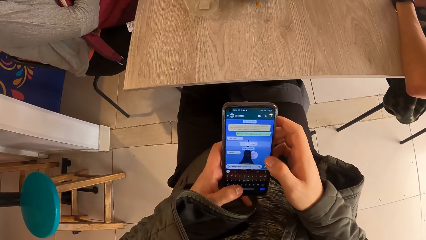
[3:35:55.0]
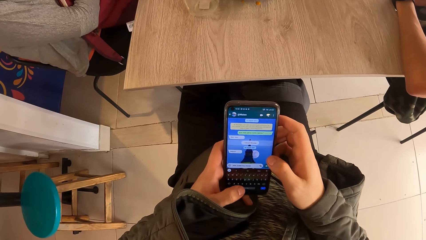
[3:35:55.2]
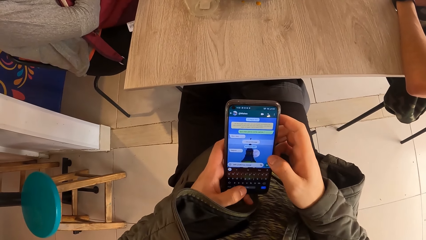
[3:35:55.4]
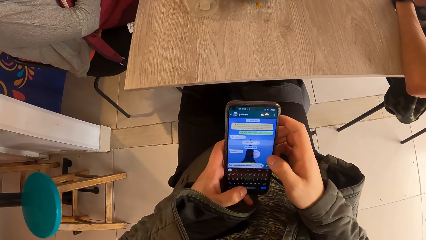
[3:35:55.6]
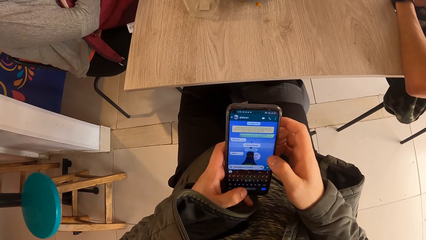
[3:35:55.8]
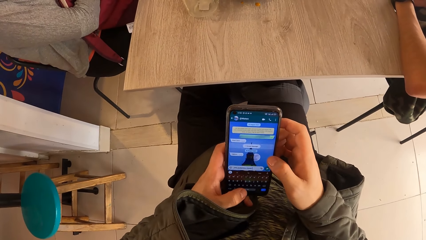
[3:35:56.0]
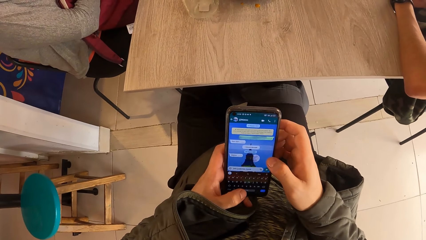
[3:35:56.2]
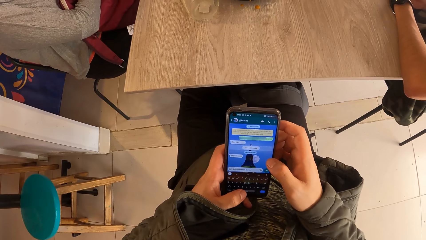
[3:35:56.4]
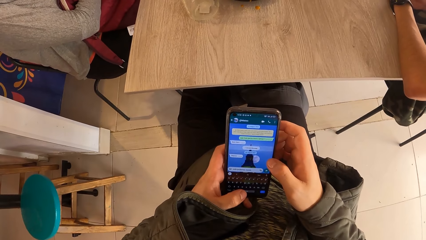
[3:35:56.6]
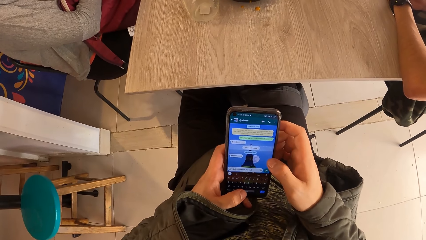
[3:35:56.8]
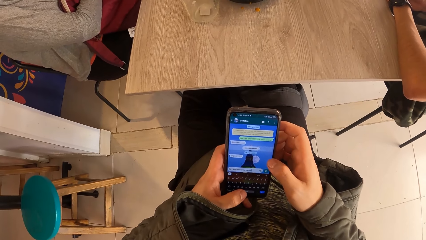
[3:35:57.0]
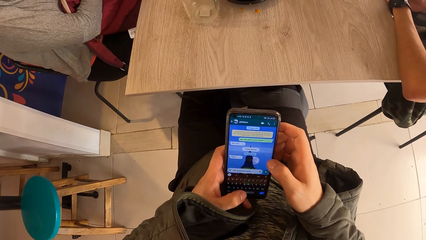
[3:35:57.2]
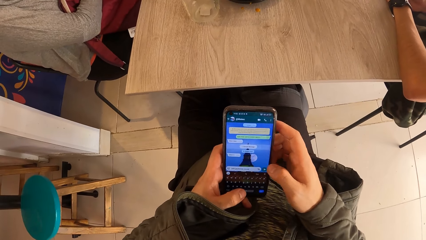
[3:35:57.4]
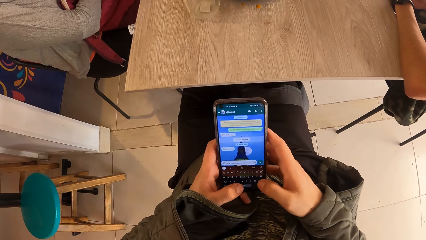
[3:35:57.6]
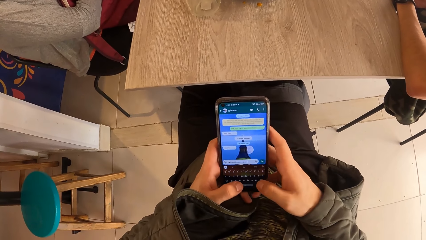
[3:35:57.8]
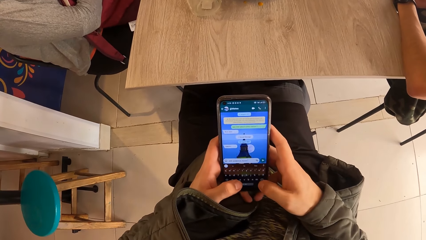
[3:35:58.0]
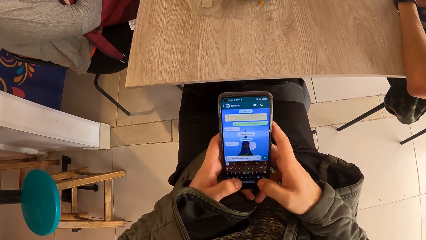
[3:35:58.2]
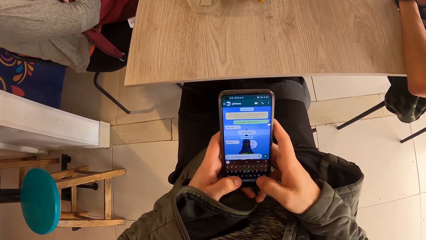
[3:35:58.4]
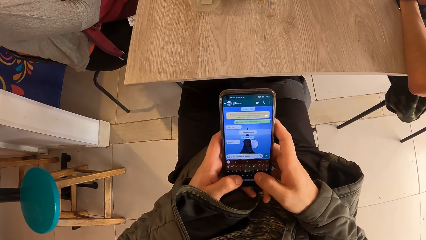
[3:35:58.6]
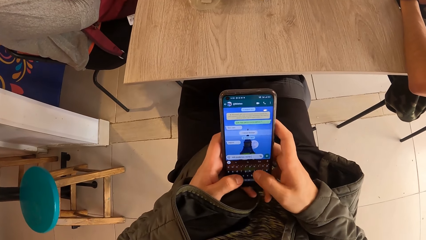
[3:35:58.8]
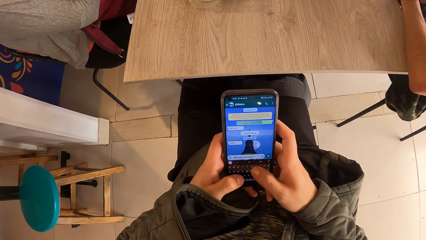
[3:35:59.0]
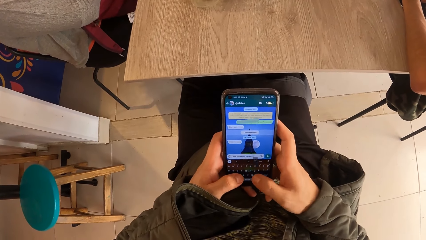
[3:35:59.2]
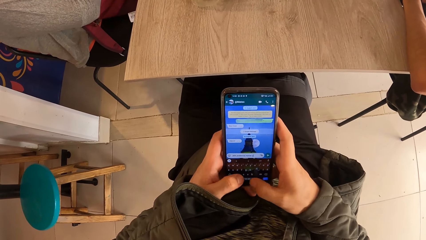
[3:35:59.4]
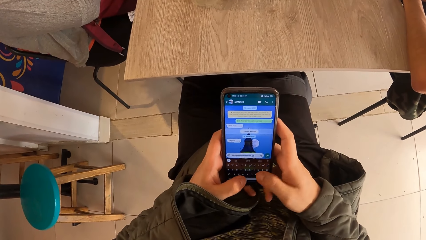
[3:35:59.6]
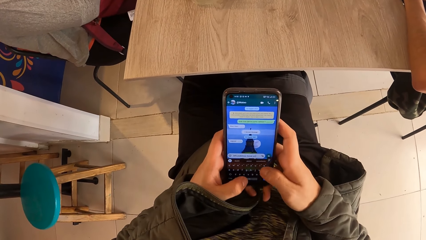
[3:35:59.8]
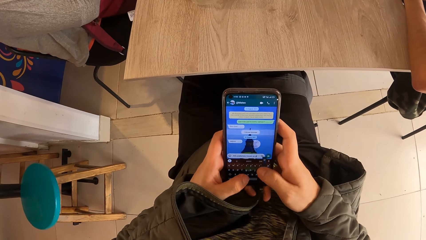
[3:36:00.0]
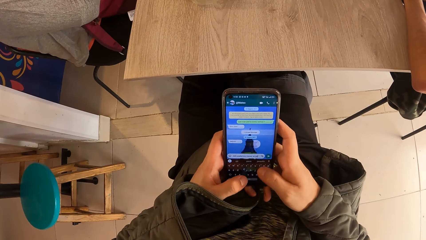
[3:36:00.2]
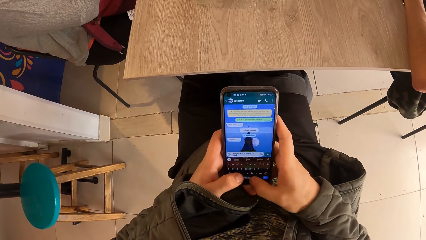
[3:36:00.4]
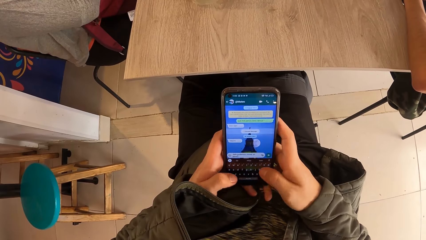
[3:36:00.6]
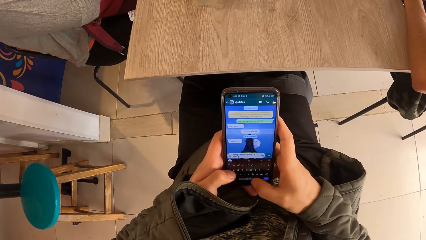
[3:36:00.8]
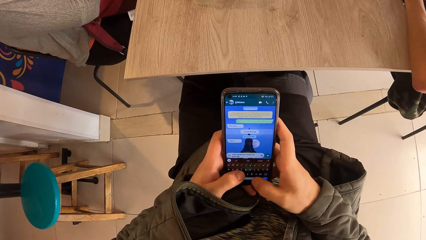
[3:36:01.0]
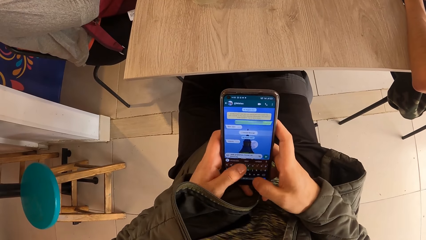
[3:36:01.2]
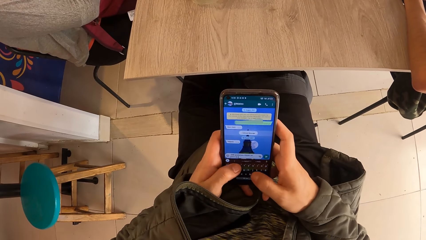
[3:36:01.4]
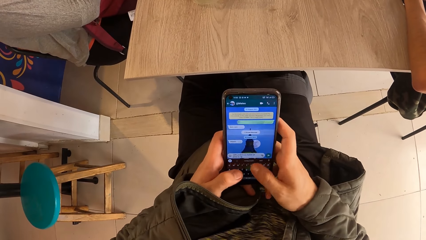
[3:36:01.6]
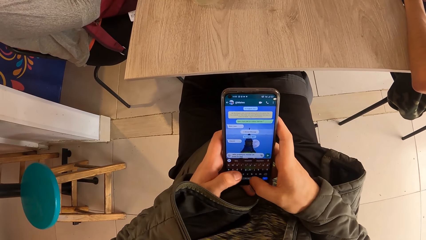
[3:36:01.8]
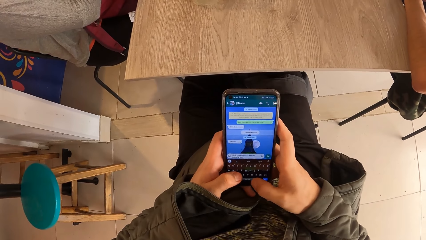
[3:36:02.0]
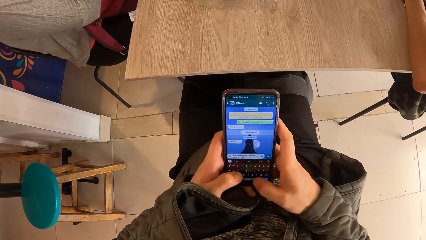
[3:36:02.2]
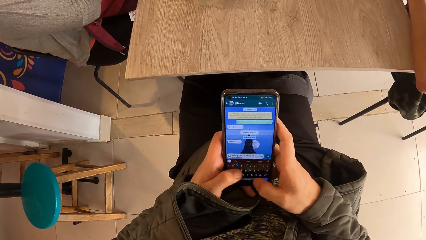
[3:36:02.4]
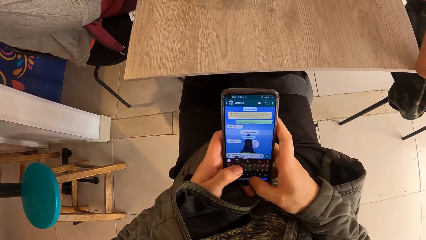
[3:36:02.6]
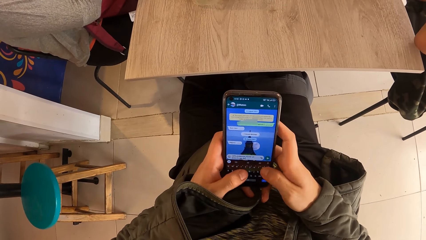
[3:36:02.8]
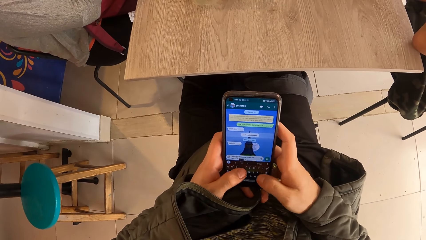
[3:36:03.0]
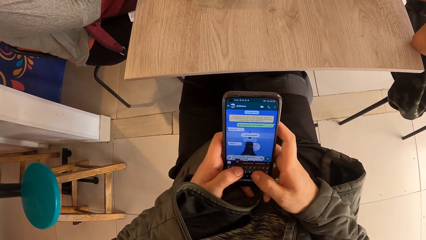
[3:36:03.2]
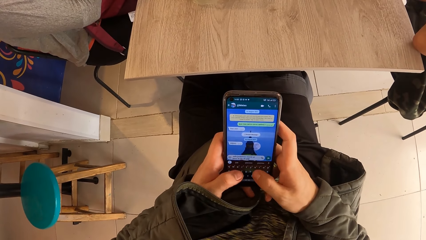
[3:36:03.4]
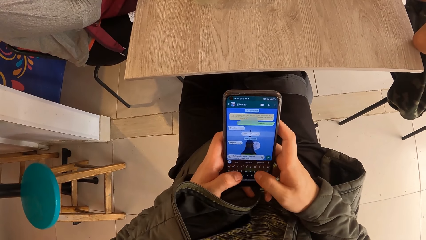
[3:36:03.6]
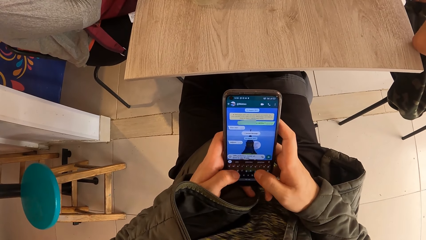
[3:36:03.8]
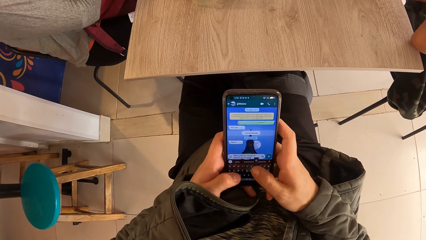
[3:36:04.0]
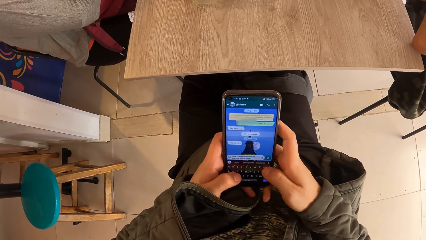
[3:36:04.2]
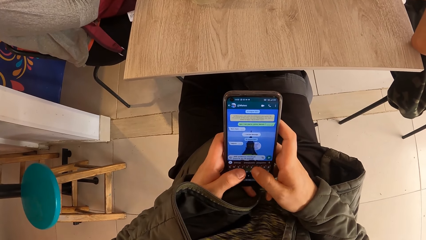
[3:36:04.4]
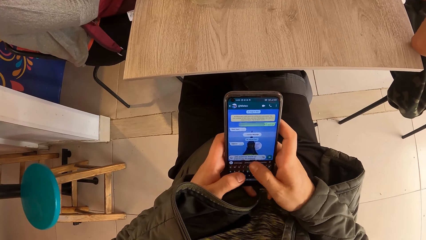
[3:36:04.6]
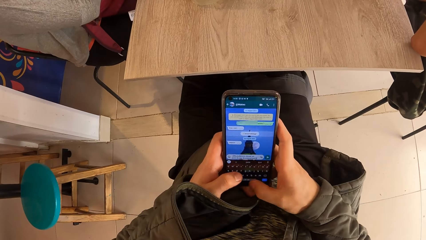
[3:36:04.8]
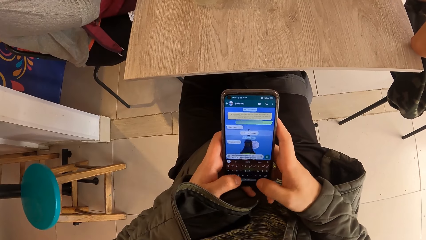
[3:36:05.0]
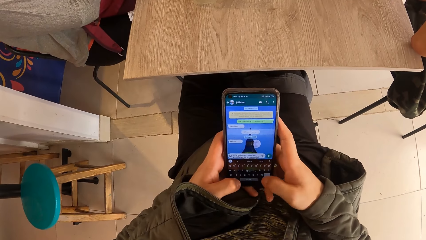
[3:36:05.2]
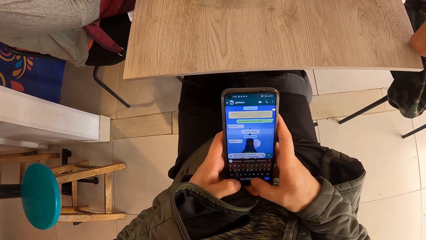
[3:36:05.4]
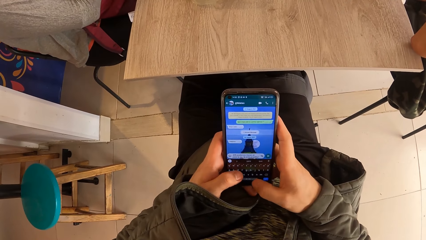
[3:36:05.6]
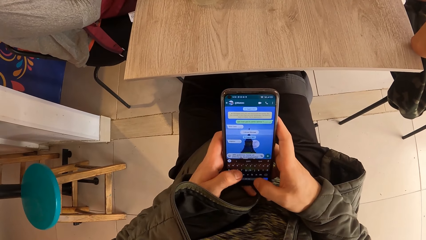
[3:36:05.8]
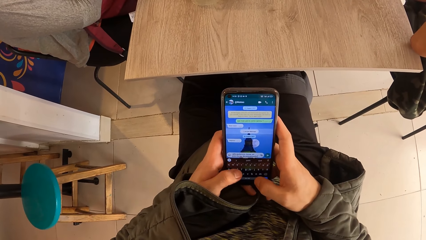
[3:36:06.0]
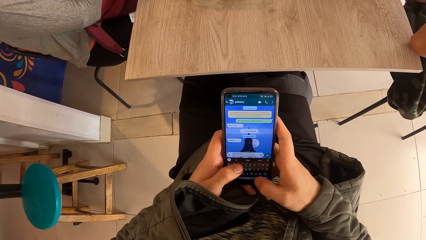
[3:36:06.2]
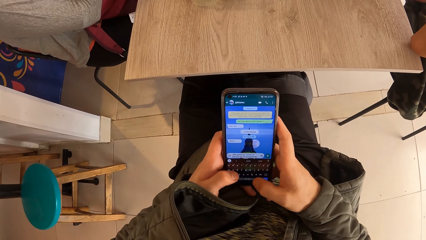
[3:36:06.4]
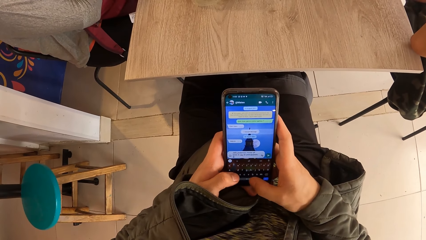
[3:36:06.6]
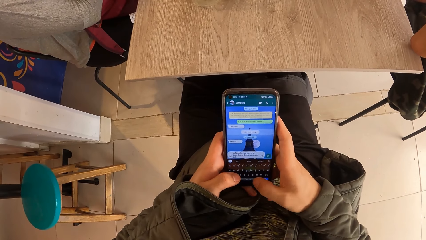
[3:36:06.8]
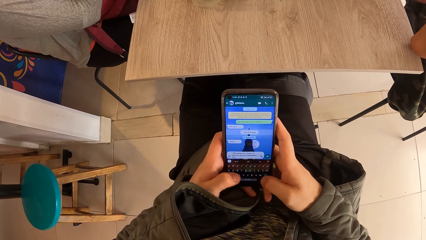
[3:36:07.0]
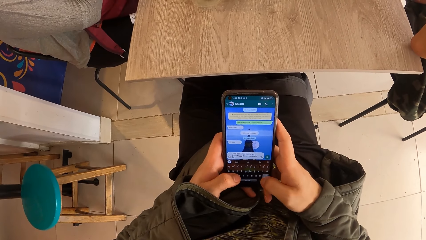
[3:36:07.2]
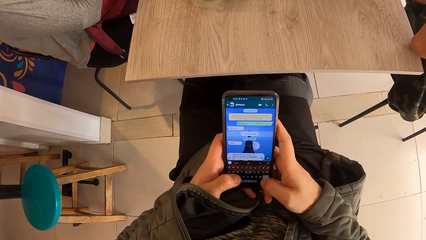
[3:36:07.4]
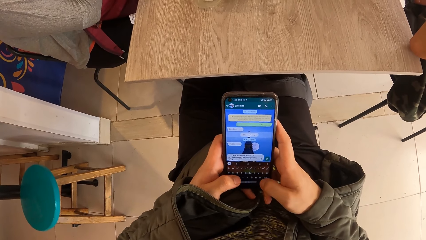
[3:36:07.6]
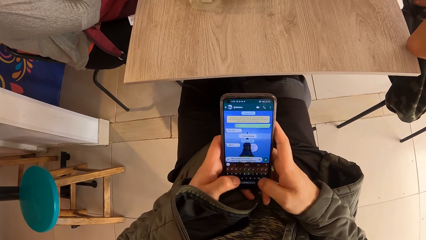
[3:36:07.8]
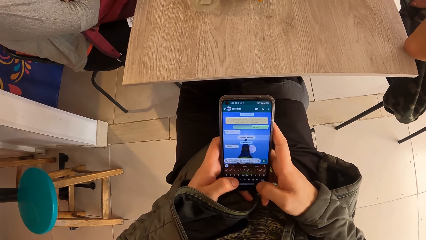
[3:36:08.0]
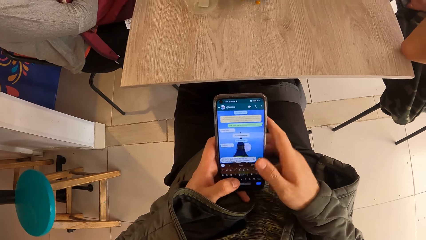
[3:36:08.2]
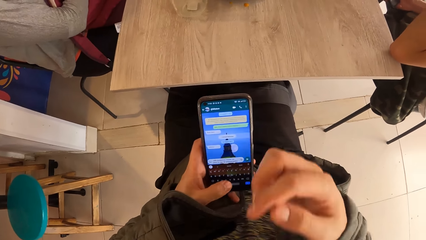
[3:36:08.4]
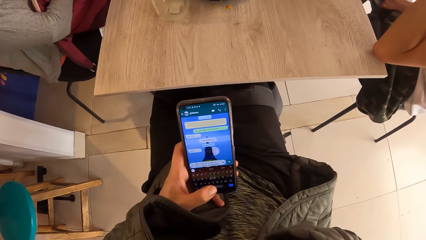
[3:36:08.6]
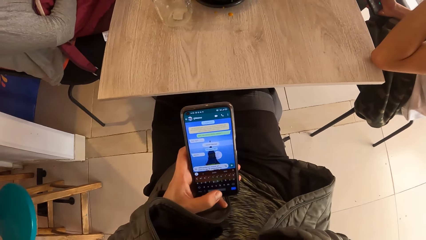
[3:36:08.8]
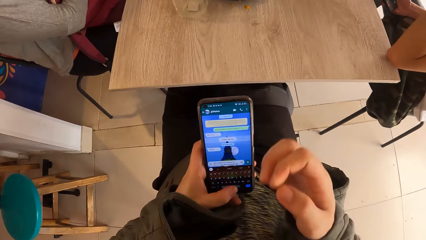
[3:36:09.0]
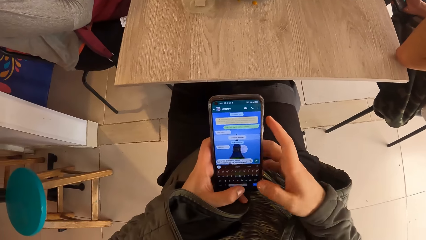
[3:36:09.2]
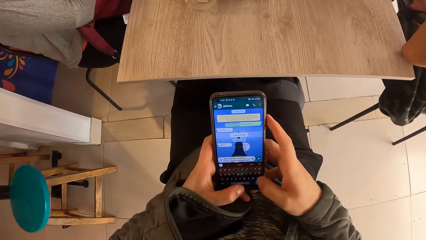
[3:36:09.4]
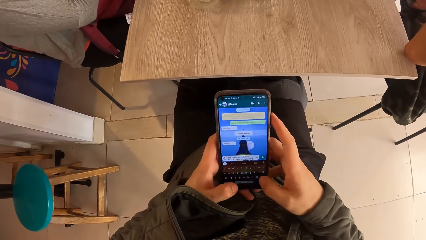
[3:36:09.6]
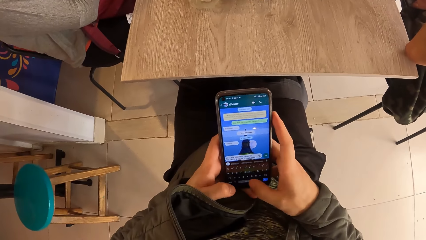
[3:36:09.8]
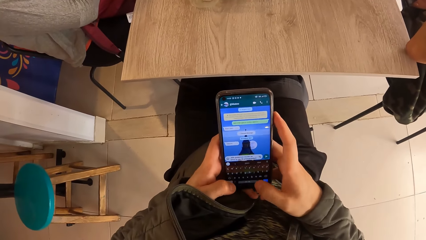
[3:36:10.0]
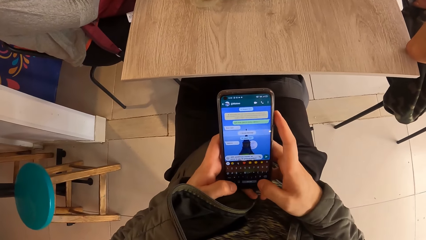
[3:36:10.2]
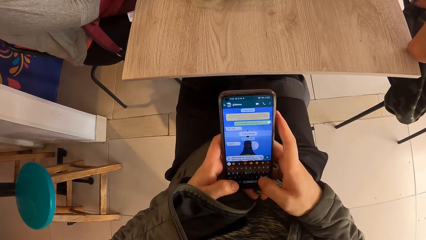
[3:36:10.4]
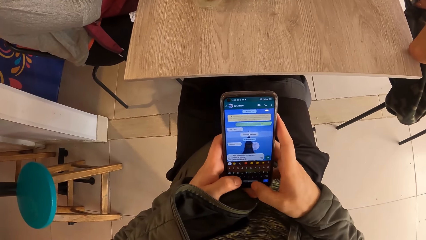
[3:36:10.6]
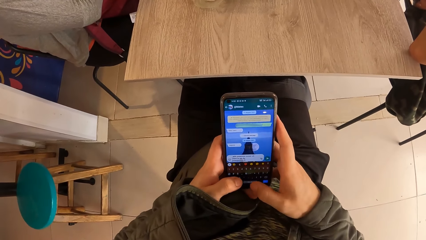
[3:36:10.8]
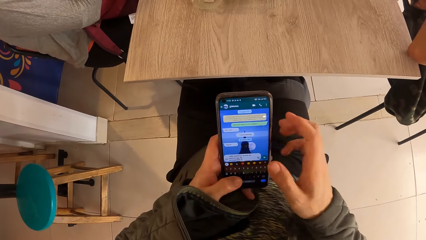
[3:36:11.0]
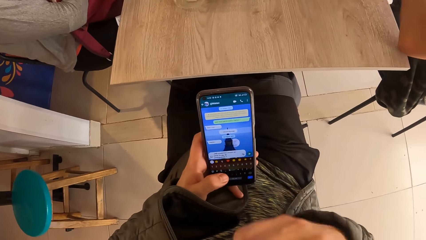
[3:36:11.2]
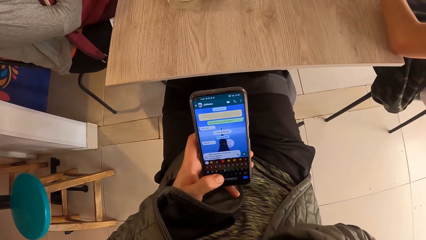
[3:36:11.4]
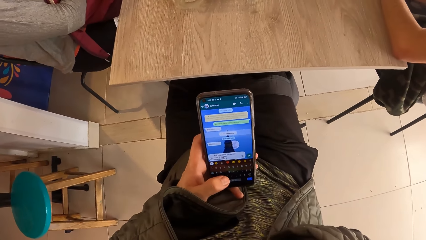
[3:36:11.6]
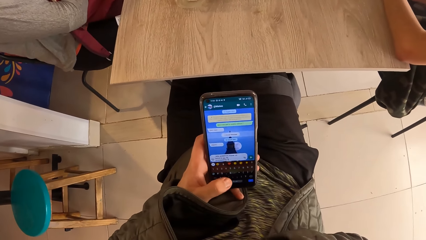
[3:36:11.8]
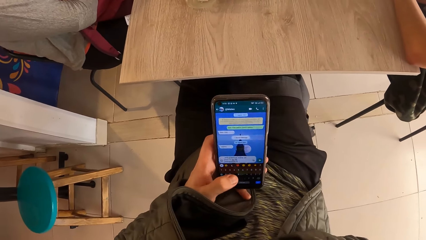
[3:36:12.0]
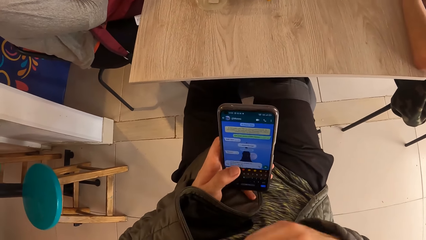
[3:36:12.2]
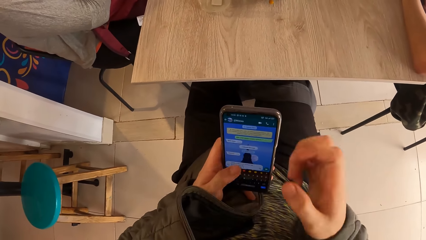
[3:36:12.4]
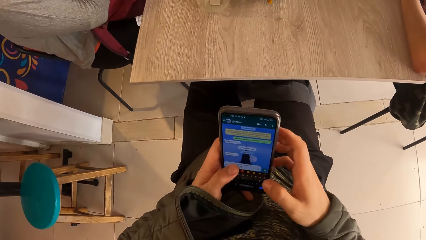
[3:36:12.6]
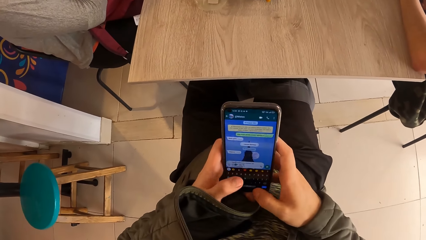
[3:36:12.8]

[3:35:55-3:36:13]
The camera wearer operates the phone with both hands. He holds the phone with his left hand. He operates the phone with both hands. He holds the phone with his left hand.
